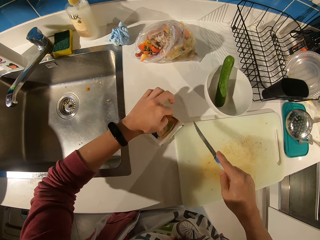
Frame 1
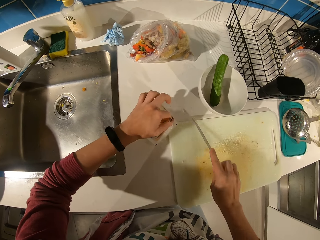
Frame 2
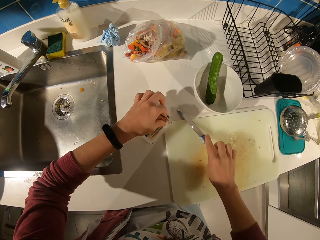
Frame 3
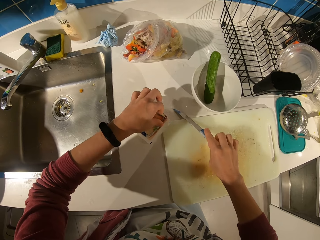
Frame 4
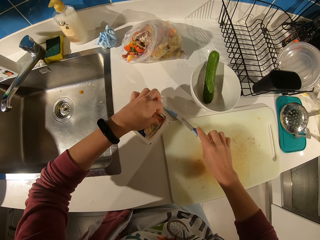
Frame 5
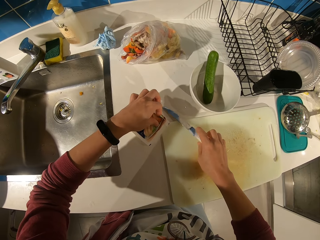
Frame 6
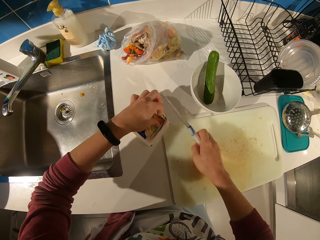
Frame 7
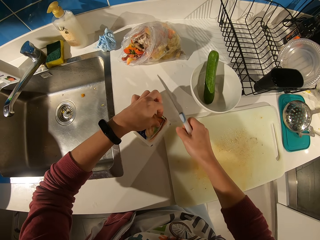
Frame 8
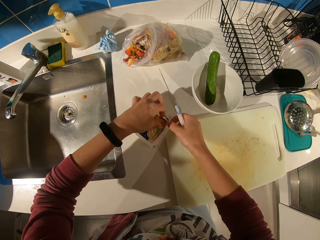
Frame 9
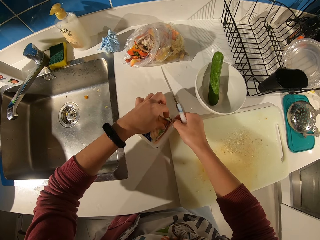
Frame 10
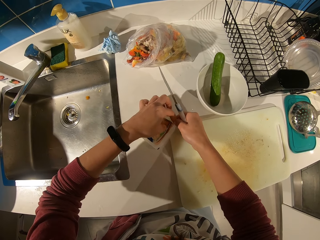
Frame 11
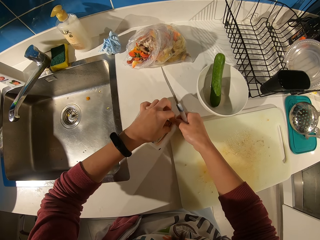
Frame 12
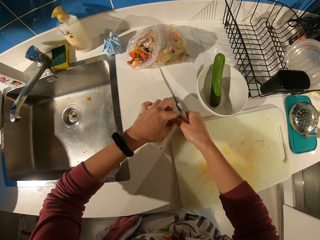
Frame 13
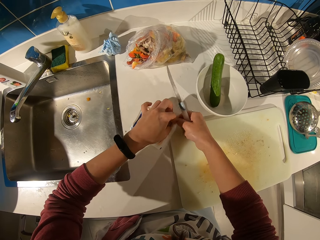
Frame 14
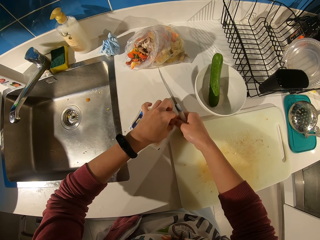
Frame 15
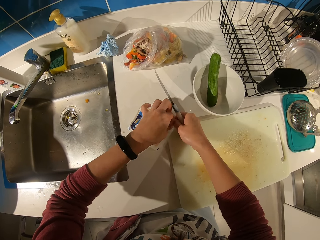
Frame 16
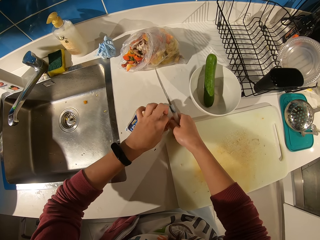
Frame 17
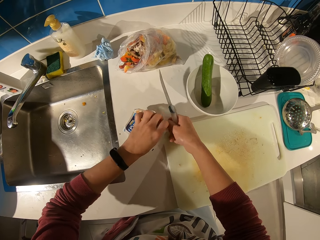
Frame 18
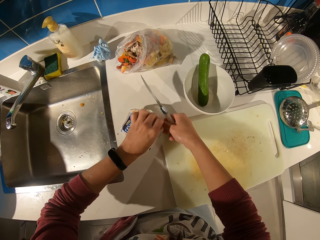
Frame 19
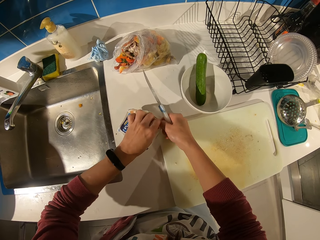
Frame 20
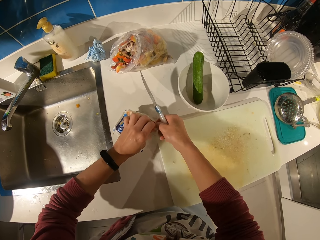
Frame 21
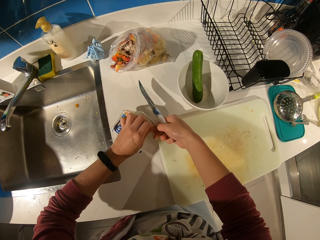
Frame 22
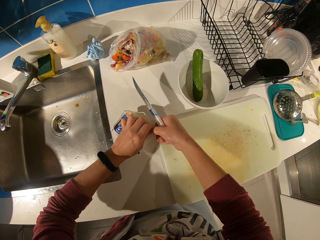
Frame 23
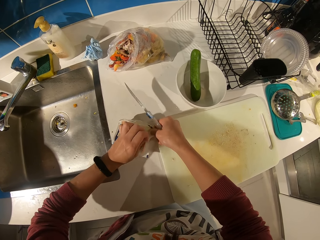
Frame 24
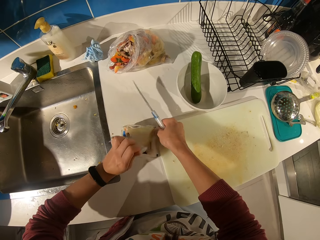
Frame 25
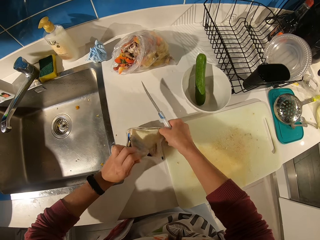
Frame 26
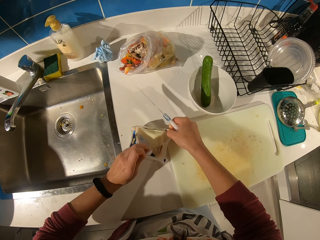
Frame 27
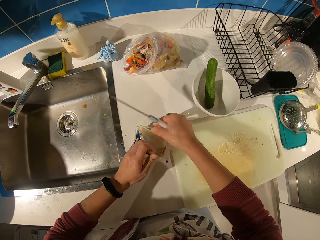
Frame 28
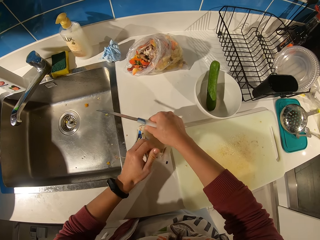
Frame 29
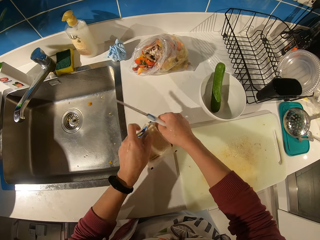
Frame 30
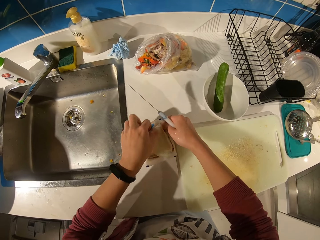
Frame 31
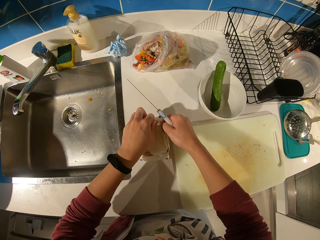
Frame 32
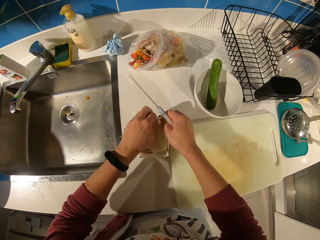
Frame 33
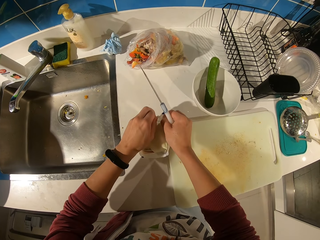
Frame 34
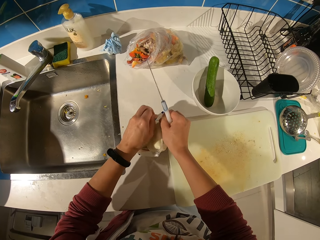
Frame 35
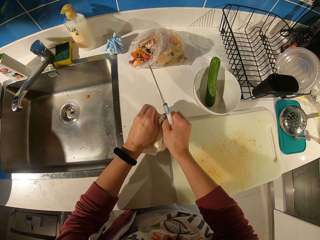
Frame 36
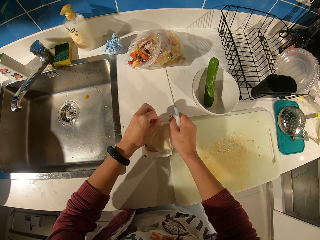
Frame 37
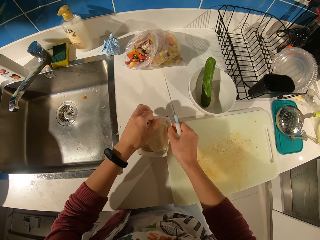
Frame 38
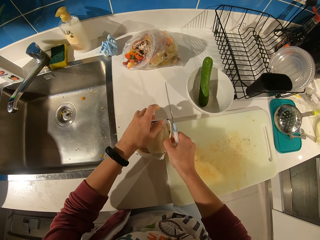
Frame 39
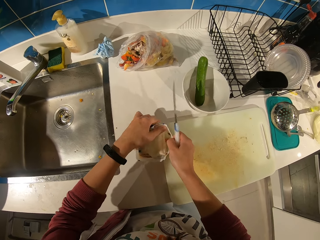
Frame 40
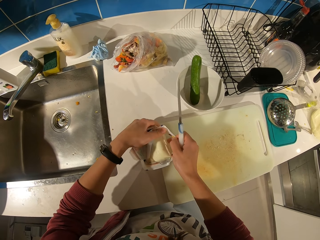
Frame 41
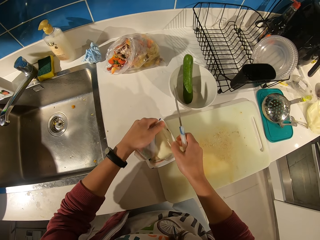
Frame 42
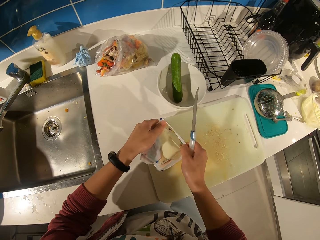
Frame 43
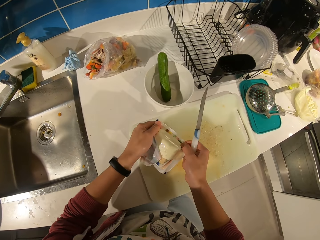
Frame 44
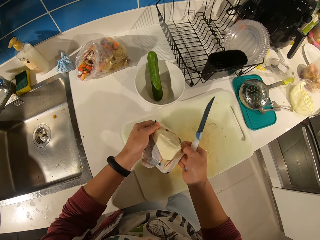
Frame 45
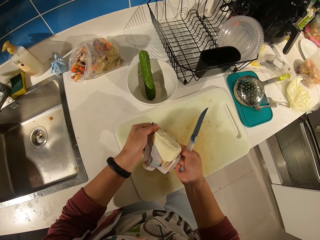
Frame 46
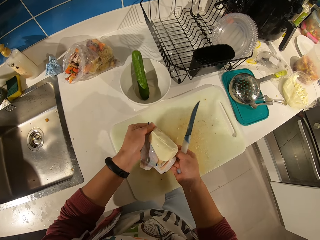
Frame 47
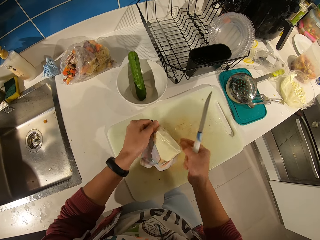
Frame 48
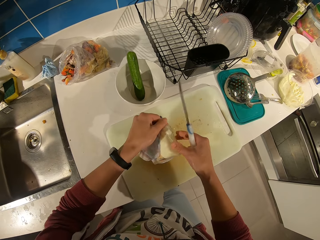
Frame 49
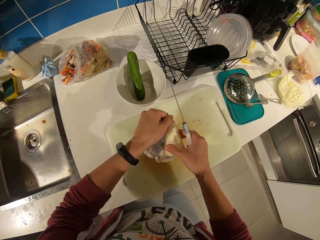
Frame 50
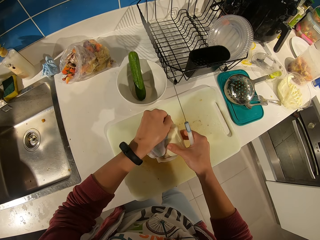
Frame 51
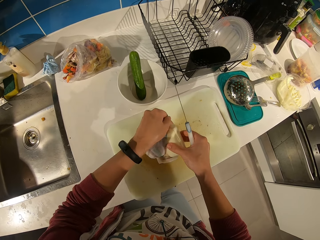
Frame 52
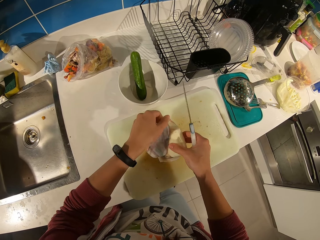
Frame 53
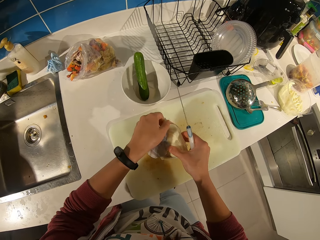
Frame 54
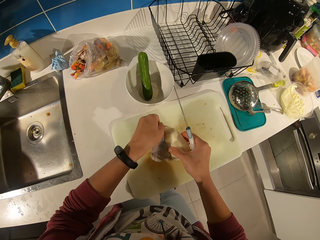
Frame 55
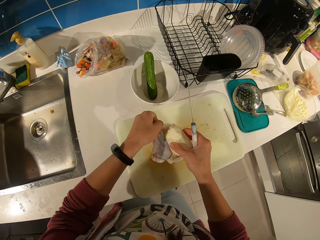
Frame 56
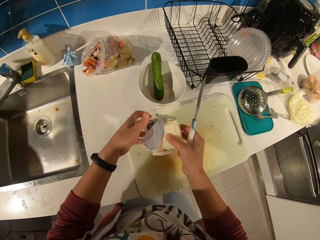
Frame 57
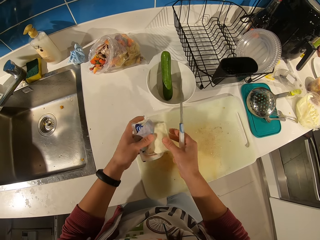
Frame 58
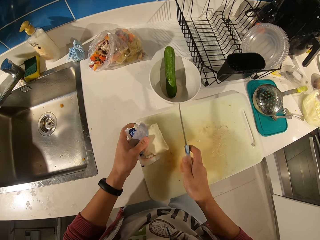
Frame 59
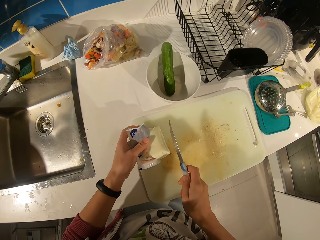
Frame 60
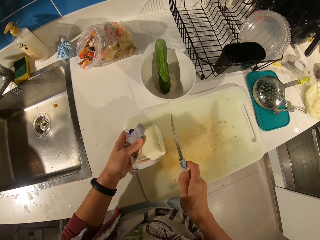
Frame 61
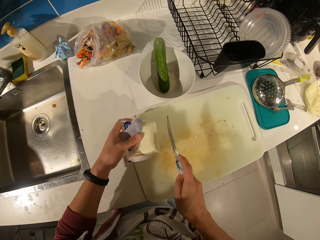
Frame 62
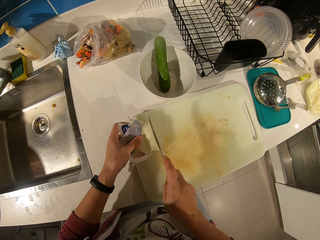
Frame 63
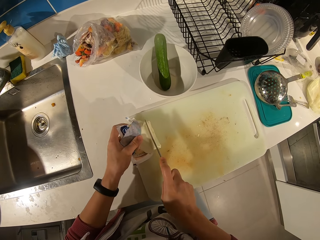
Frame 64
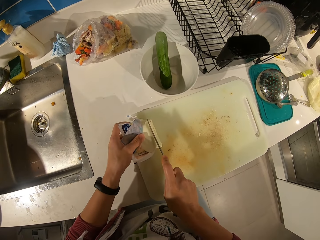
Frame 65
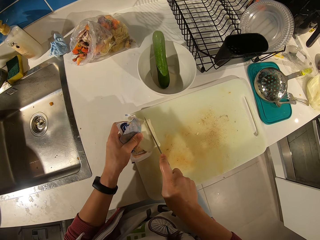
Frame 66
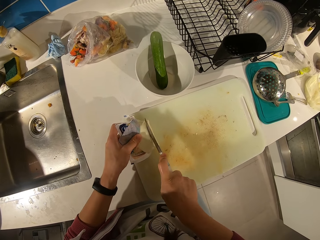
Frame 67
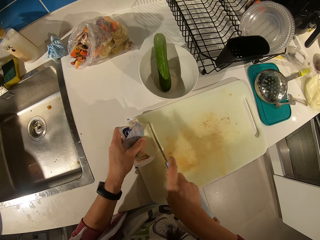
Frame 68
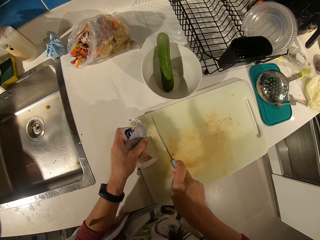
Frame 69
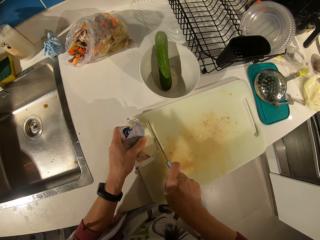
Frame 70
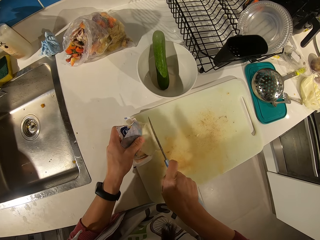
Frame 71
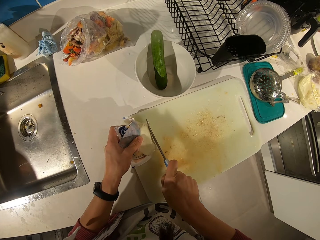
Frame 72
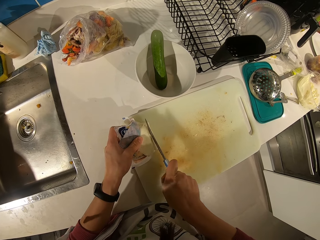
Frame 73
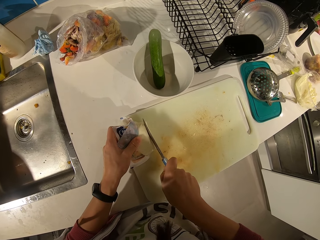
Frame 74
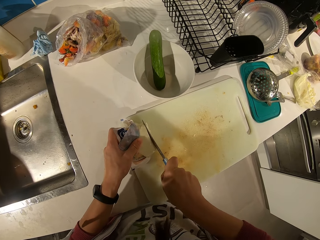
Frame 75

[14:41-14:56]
The camera wearer opens the nylon paper. He tears the pack with his hand. He pushes out the cheese from the pack. He holds something. He places the cheese on the tray. He cuts the cheese.

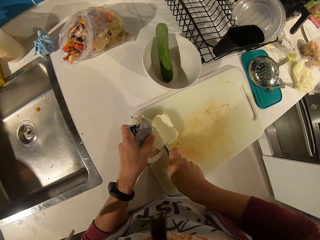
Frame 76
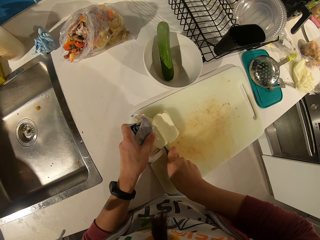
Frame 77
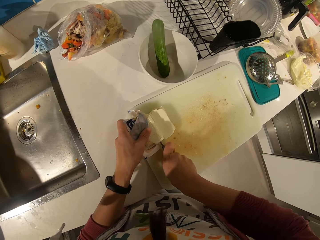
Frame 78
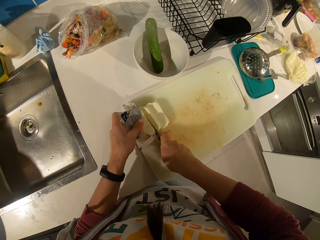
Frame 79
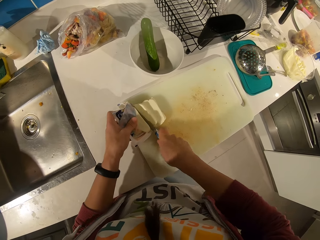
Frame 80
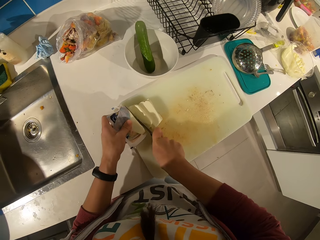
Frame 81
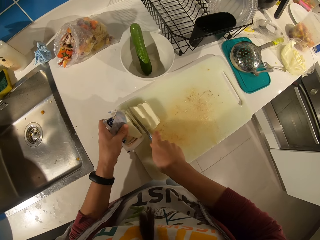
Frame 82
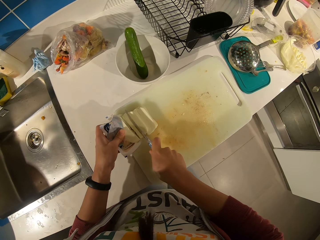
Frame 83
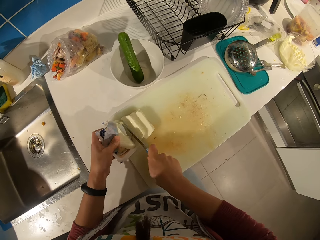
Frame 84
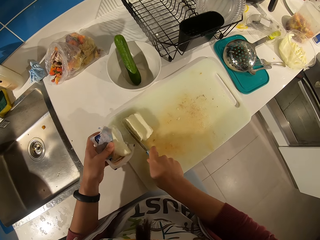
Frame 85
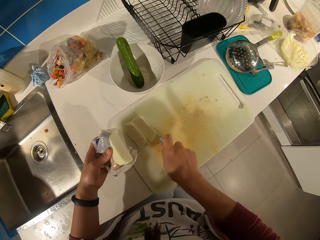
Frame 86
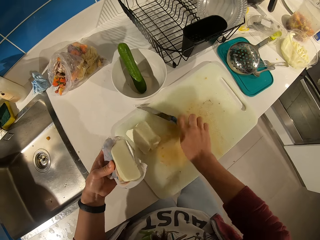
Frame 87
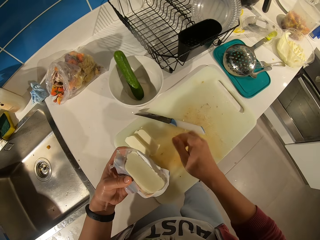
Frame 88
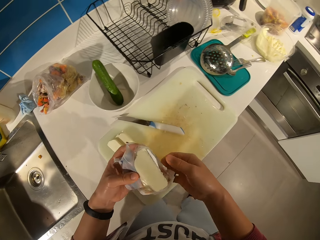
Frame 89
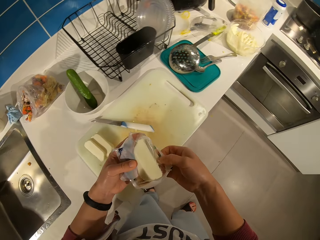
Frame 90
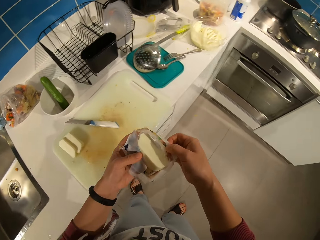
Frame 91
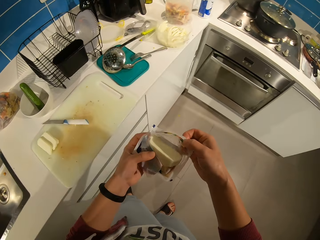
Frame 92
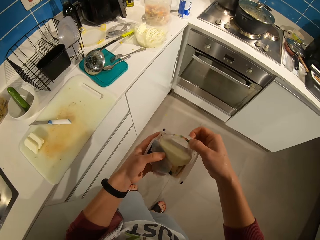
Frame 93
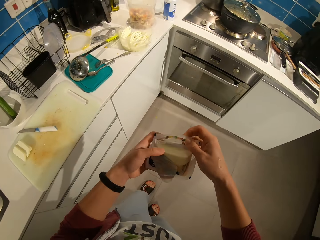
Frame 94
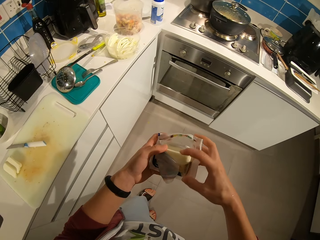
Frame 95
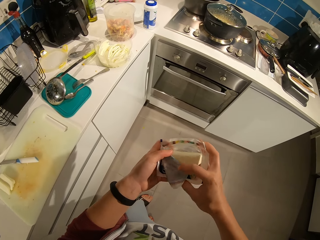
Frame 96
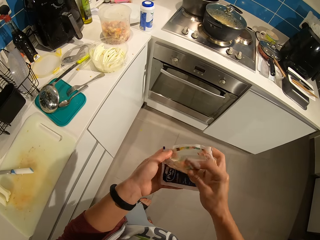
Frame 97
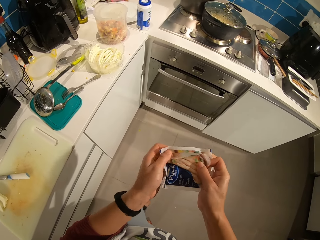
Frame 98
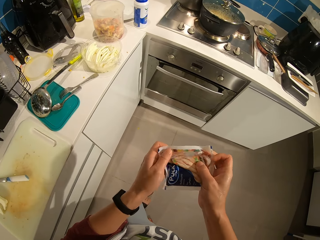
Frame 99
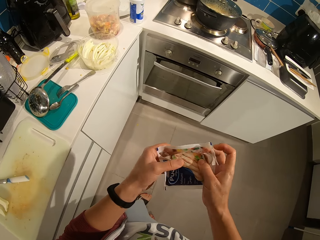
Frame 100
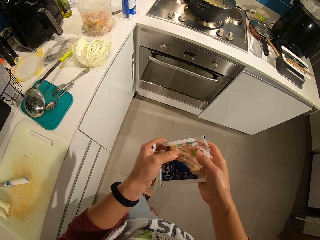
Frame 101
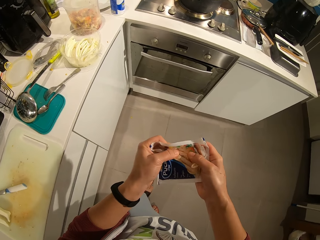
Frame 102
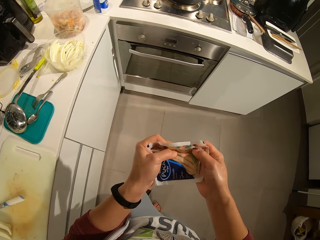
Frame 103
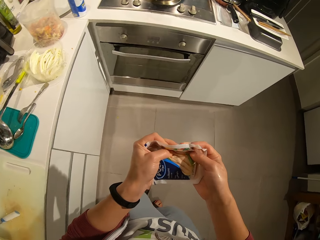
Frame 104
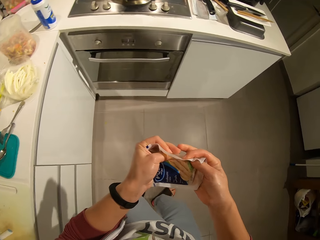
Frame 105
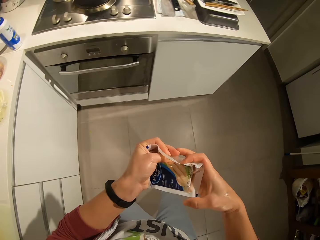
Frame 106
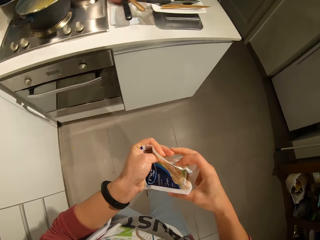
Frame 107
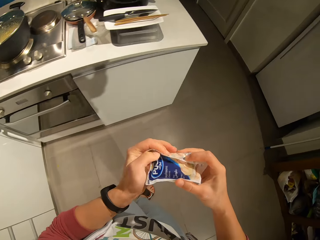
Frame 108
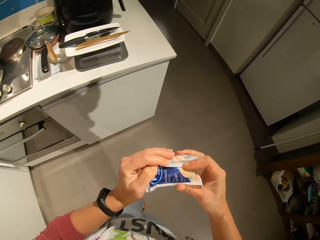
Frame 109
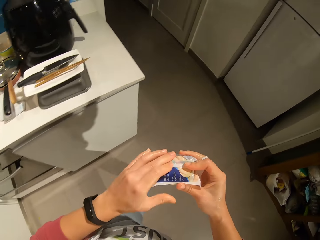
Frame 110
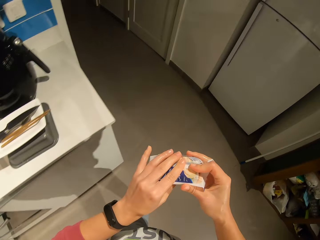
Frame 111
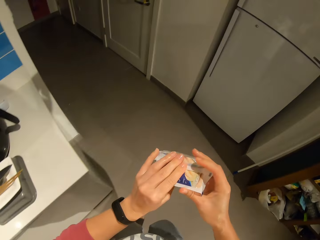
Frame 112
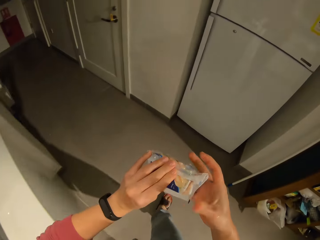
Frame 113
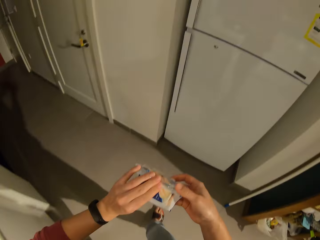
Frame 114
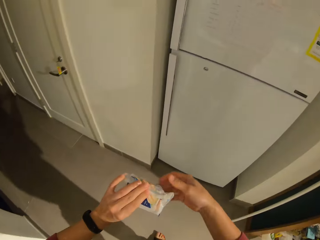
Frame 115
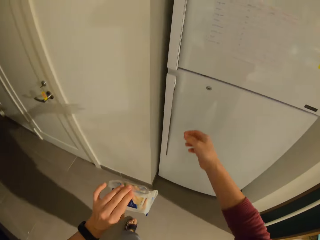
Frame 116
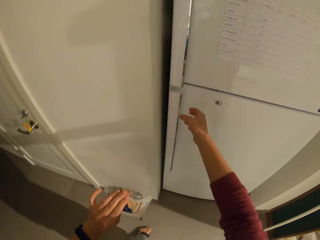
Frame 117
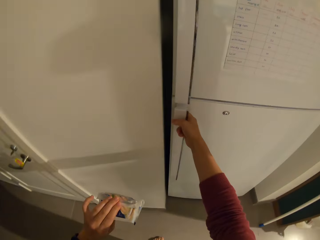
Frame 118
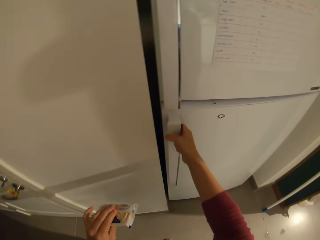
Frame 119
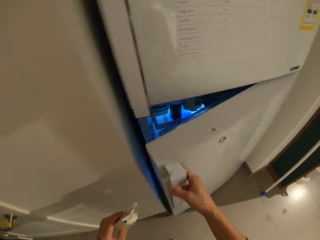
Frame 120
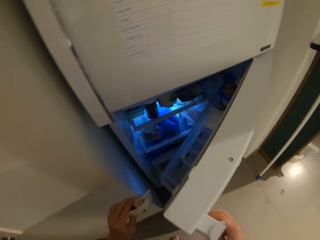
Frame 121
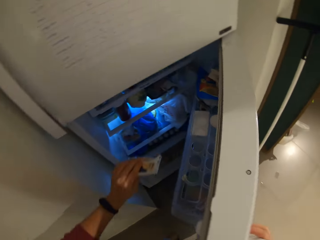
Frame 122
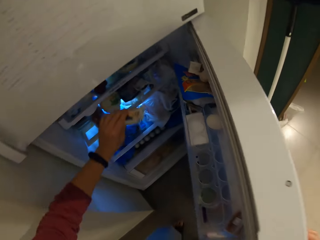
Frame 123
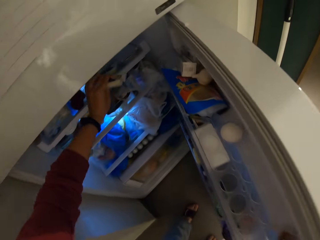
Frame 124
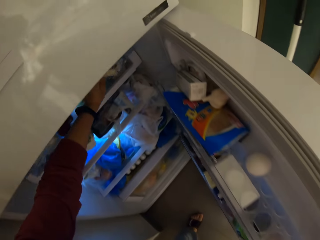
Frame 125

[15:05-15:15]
The camera wearer drops the knife on the tray. They cover the cheese. They walk towards the fridge. They open the fridge.
